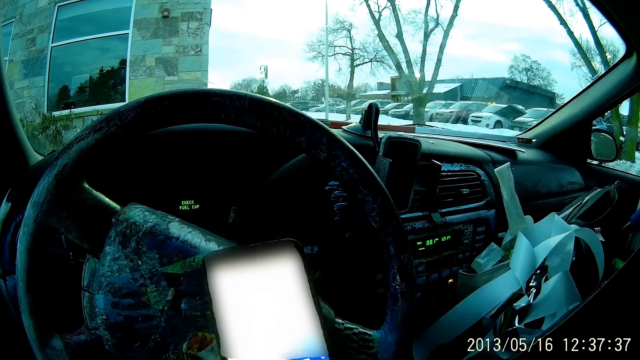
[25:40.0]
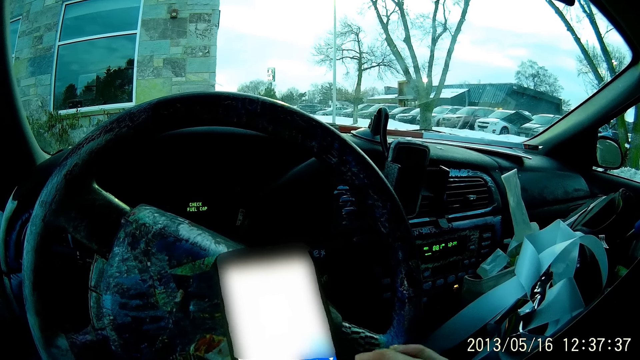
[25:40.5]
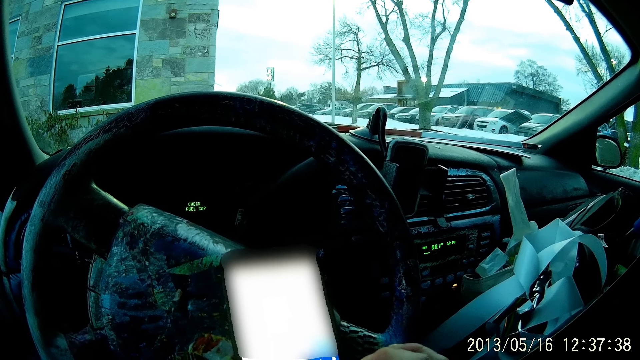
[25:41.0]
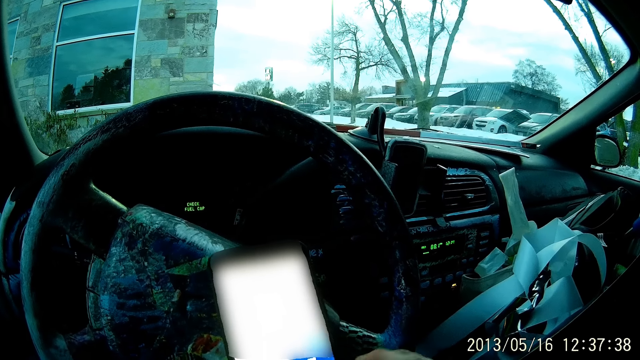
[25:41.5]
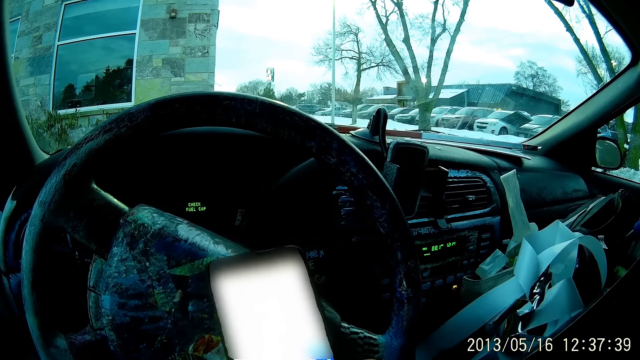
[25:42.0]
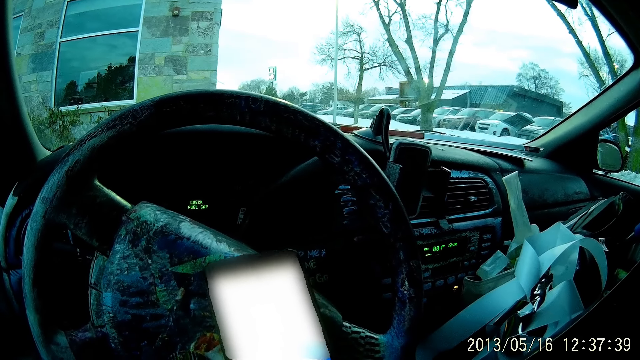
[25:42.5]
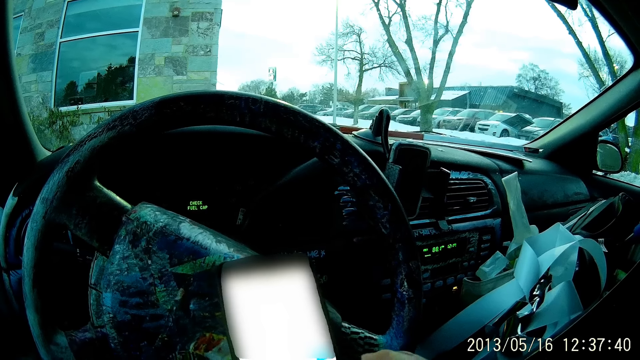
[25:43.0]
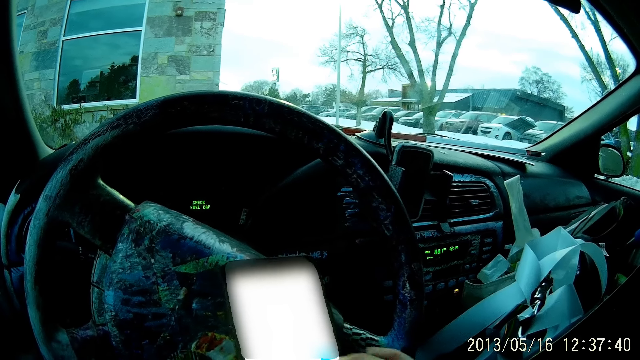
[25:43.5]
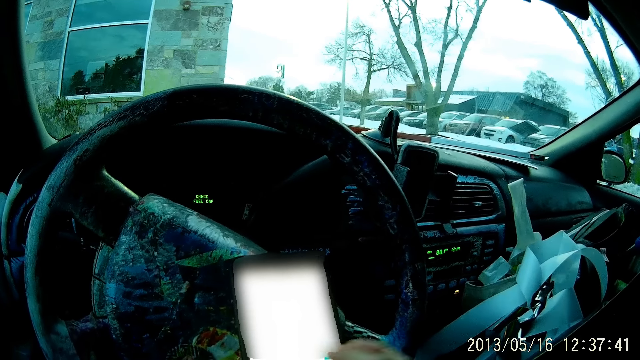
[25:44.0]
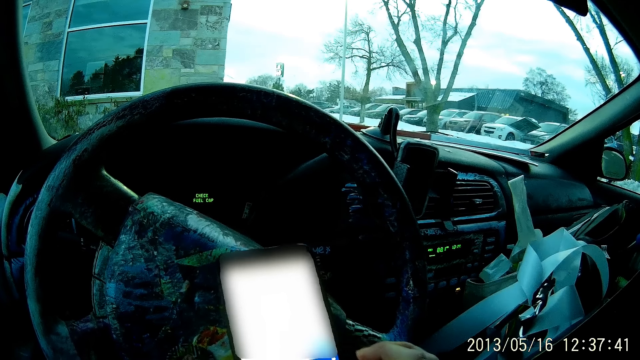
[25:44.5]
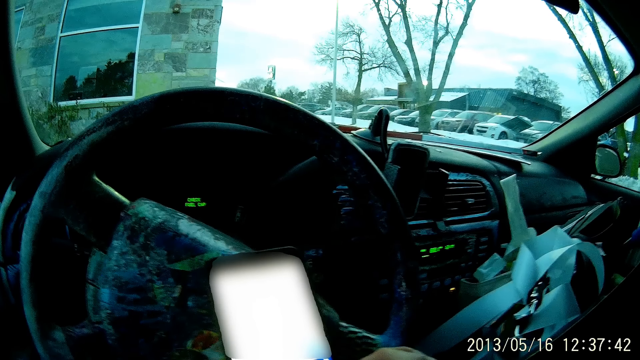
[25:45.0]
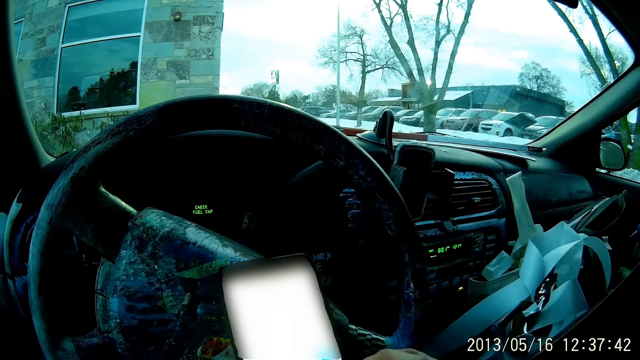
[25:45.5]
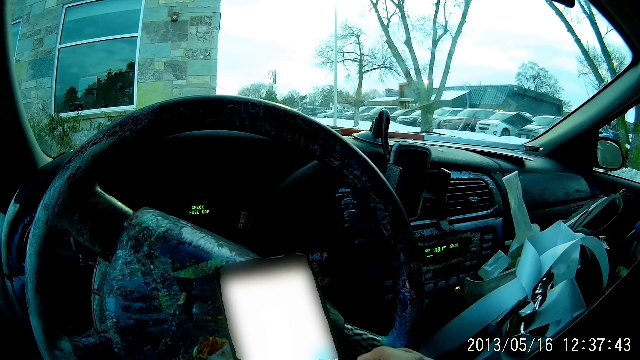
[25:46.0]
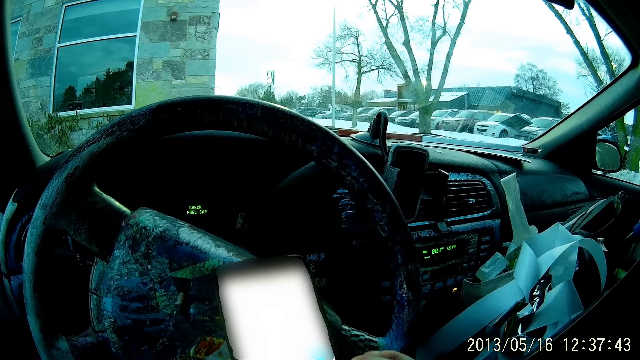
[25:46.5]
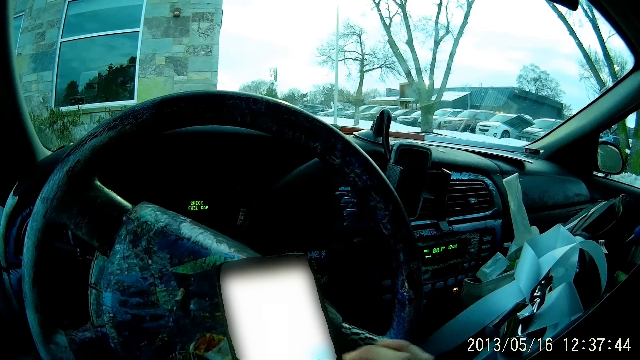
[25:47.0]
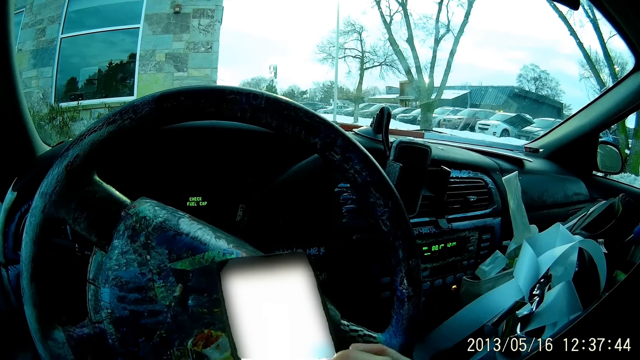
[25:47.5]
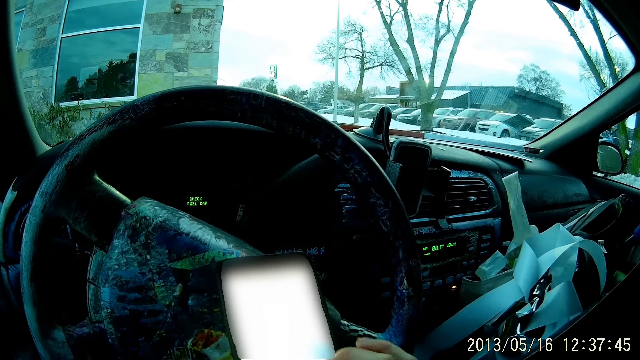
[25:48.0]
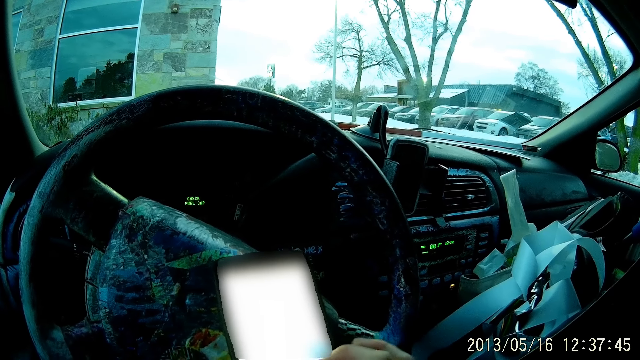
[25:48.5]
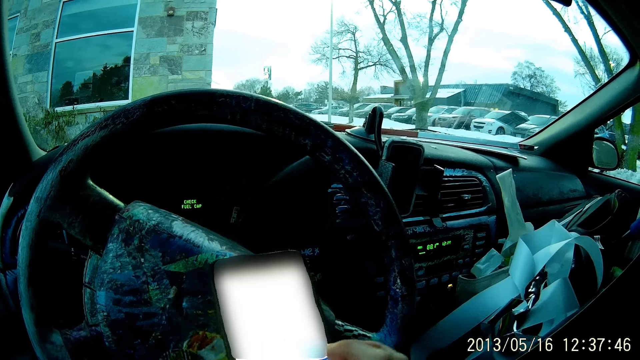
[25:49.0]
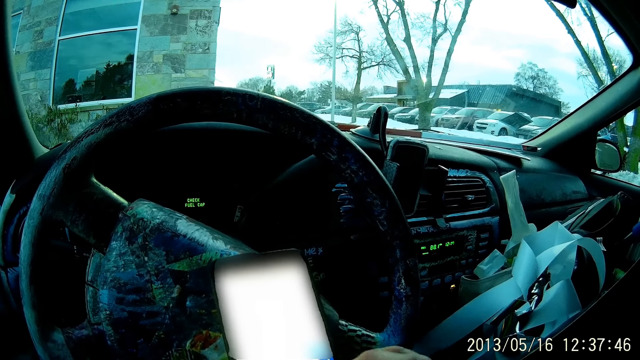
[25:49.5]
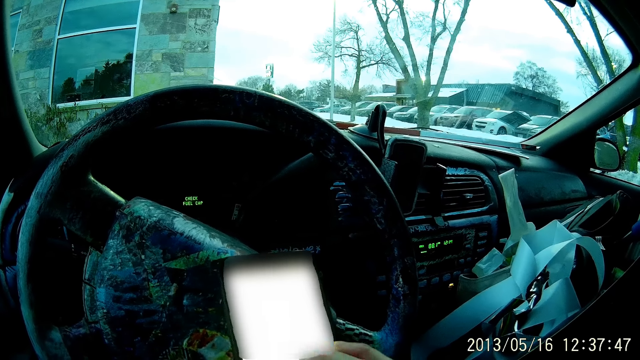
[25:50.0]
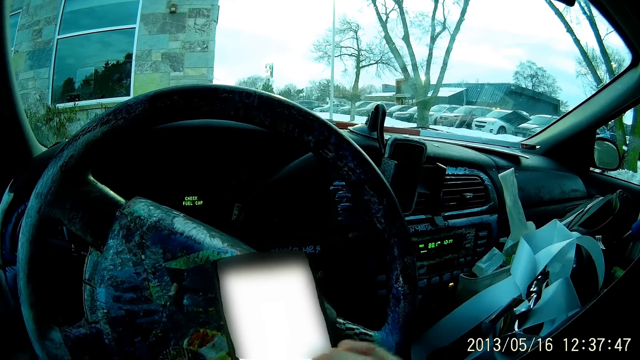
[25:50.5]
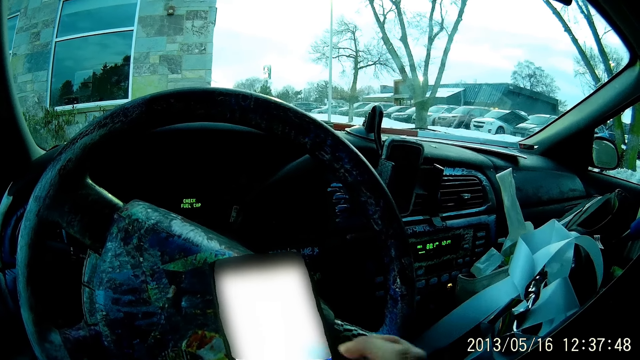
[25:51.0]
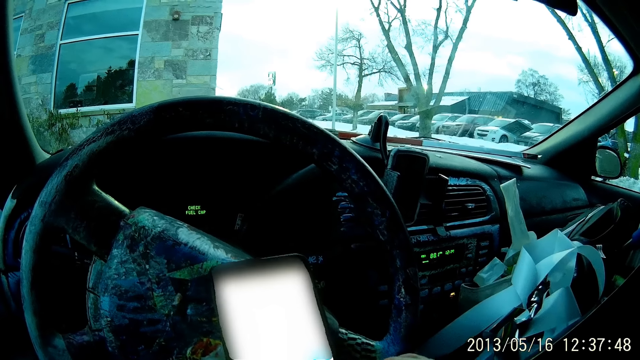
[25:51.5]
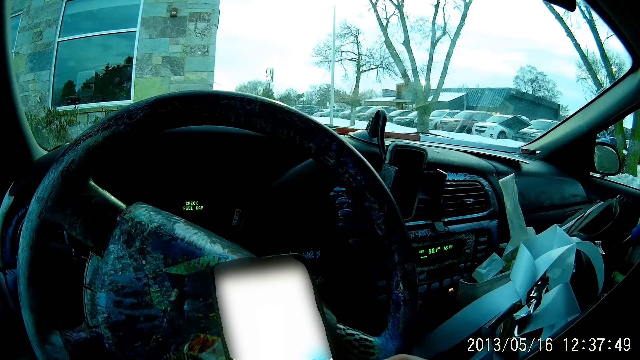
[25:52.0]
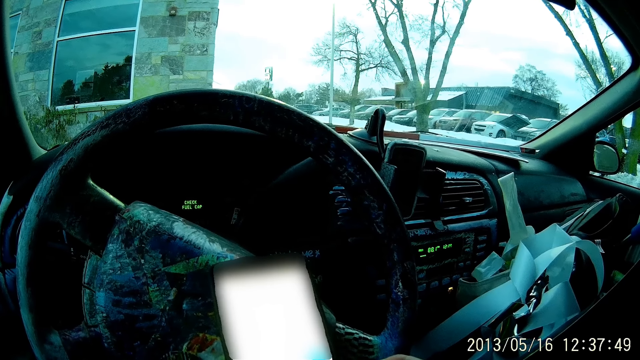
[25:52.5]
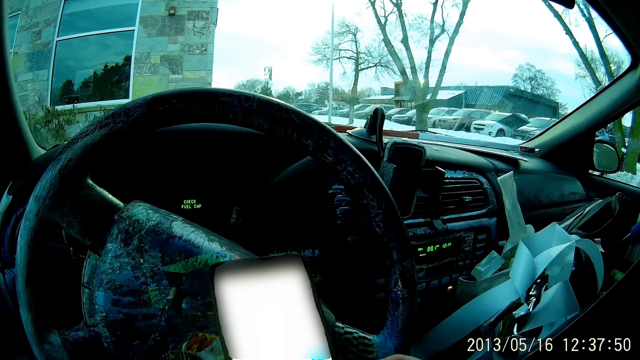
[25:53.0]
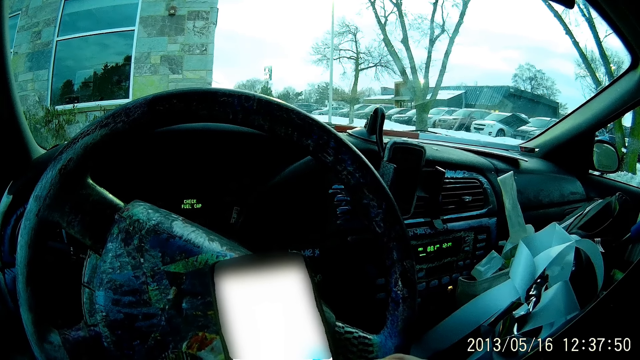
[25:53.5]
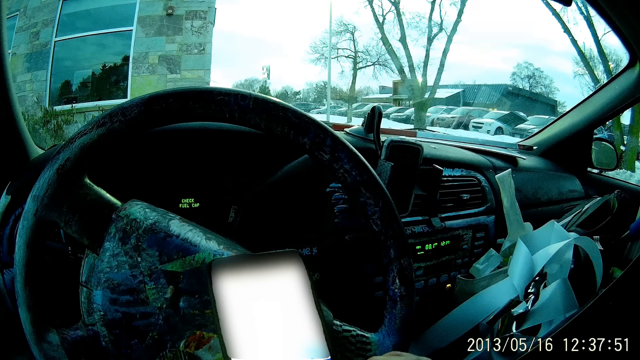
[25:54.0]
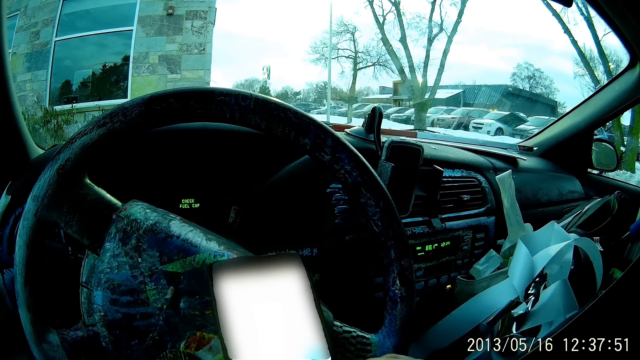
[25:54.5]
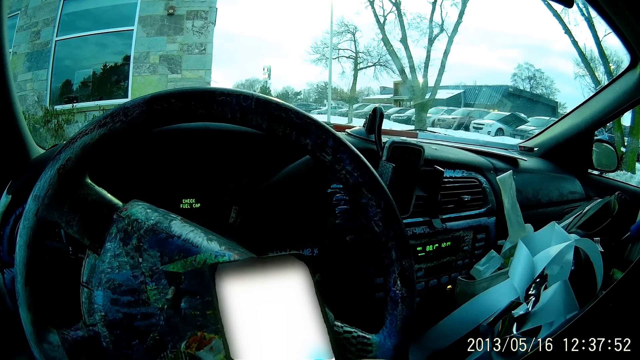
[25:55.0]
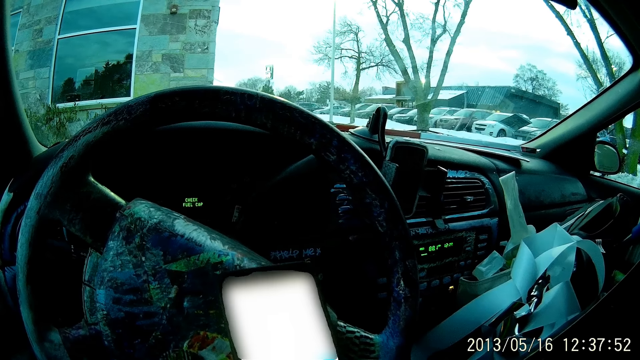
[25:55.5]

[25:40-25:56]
The camera wearer taps the phone. They scroll the phone. They tap the phone.

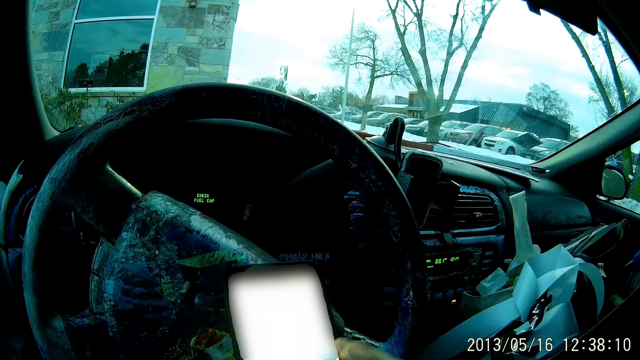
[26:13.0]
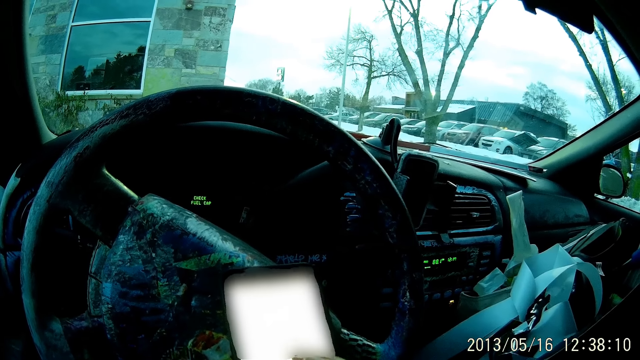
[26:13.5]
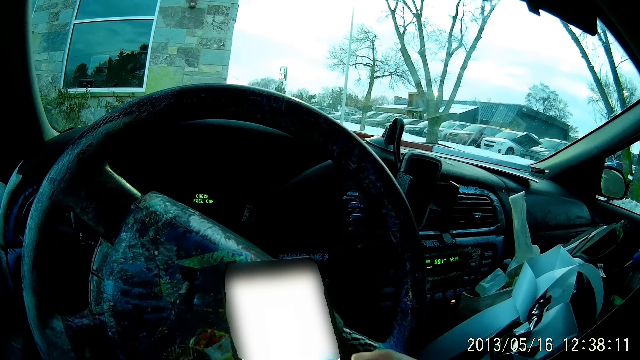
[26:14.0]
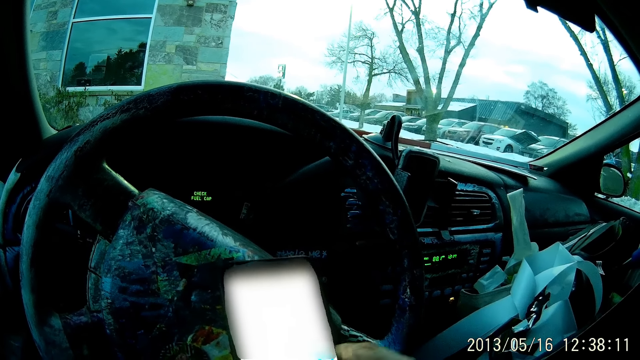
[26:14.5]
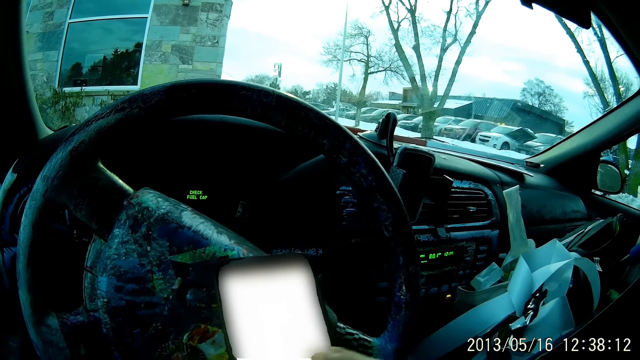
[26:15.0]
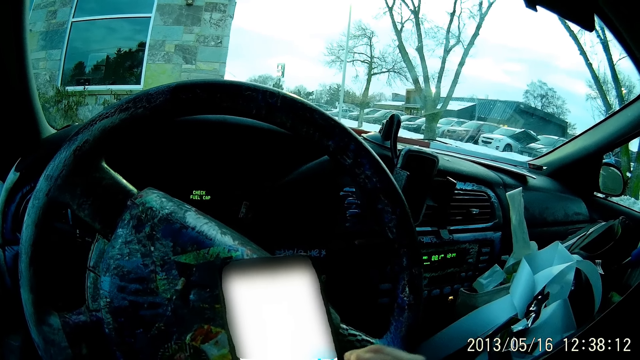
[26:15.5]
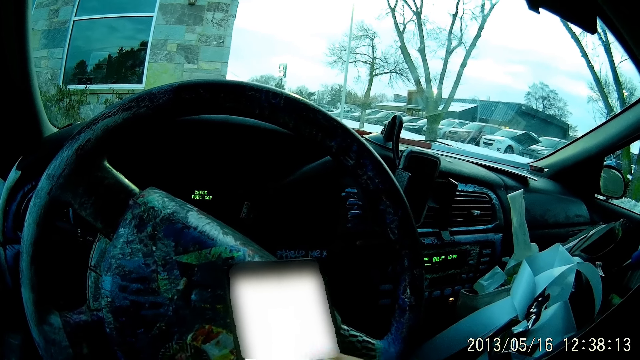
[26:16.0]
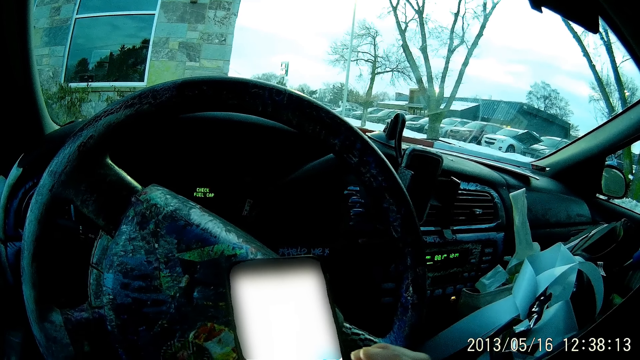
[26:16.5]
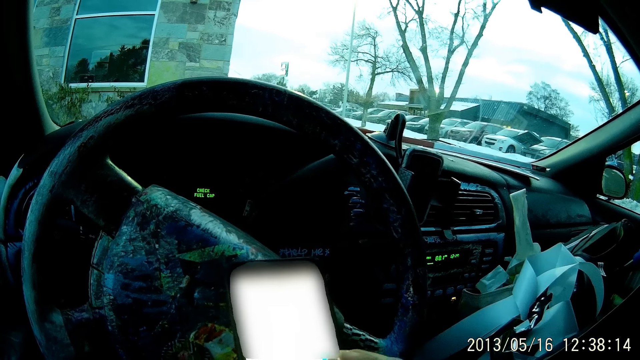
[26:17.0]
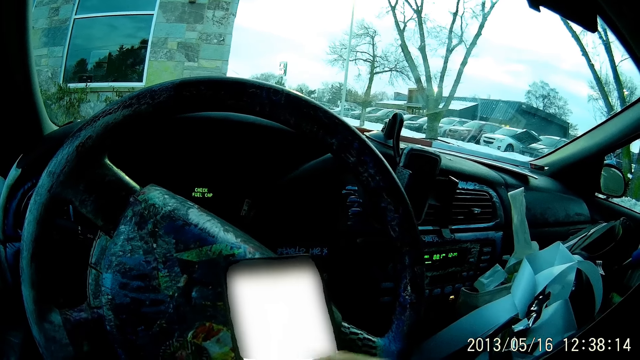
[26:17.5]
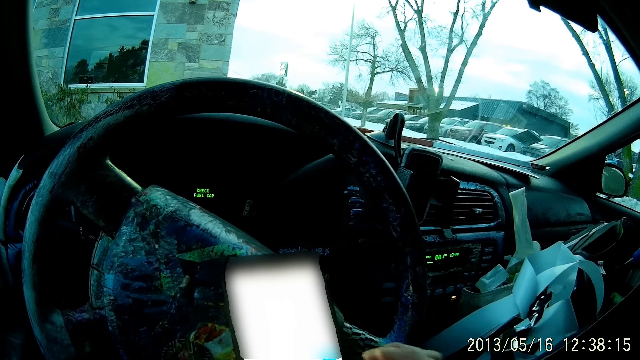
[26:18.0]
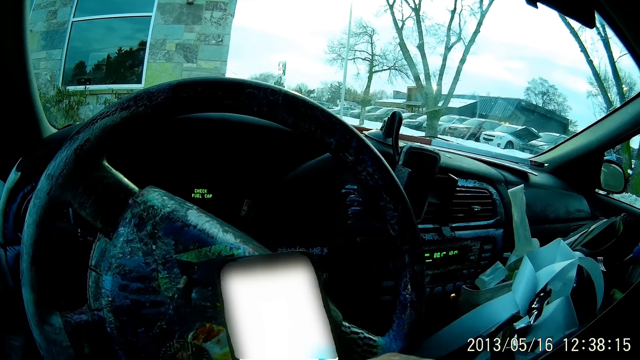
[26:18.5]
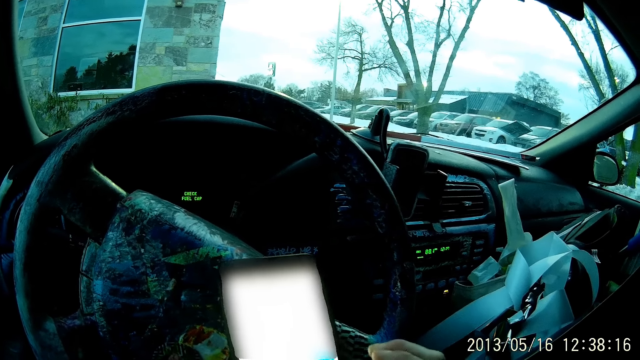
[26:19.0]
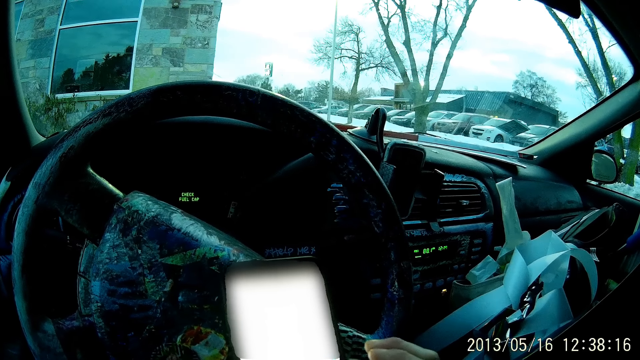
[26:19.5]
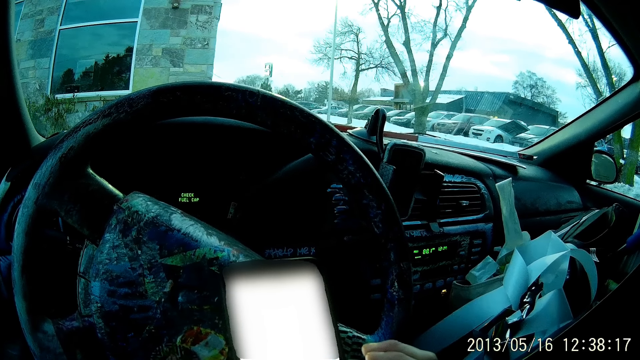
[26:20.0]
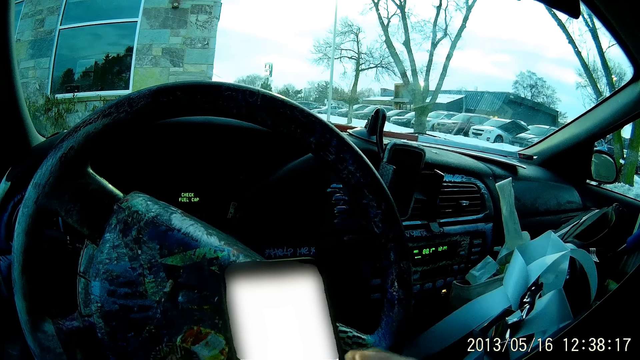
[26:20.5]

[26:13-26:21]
The camera wearer scrolls the phone. They tap the phone.
